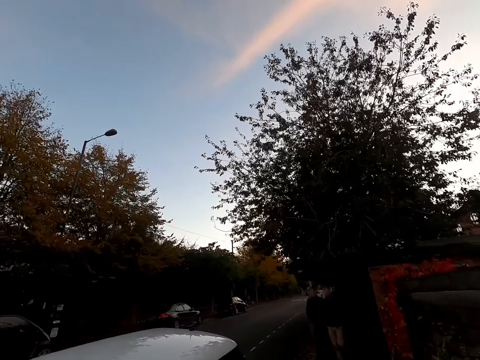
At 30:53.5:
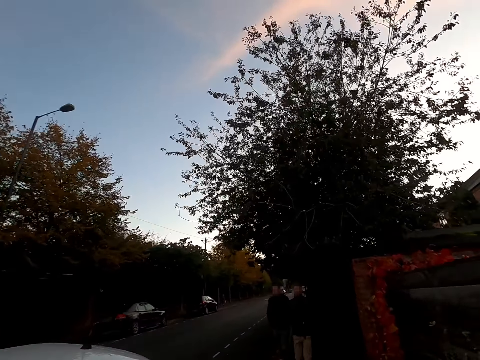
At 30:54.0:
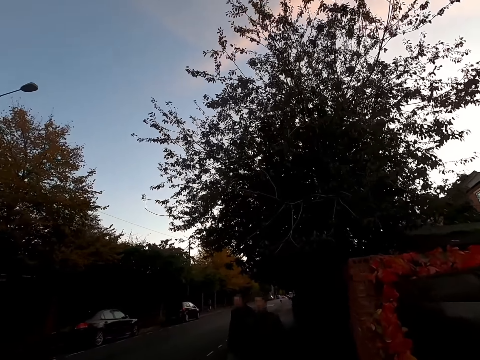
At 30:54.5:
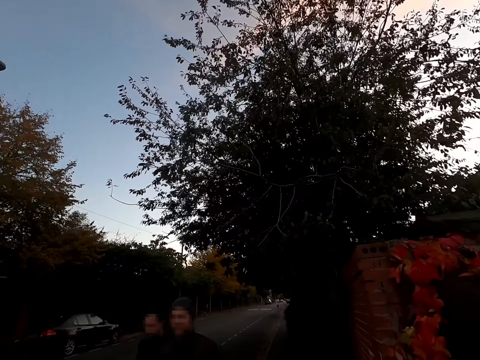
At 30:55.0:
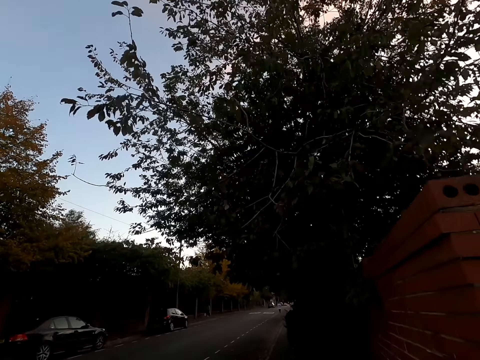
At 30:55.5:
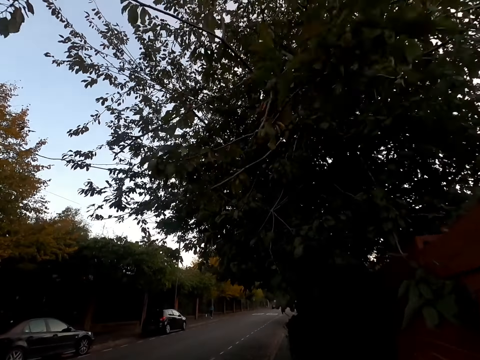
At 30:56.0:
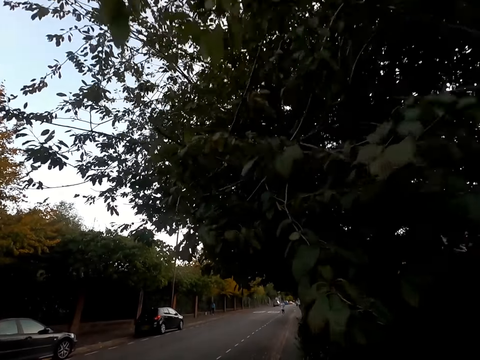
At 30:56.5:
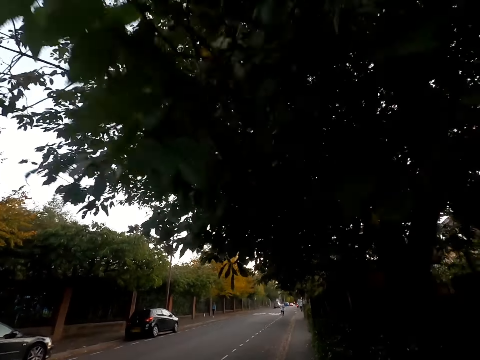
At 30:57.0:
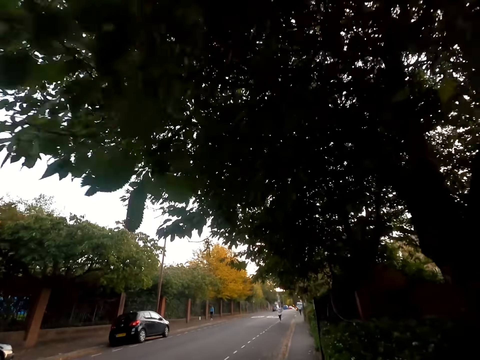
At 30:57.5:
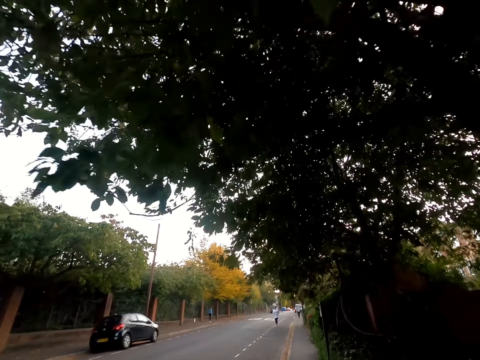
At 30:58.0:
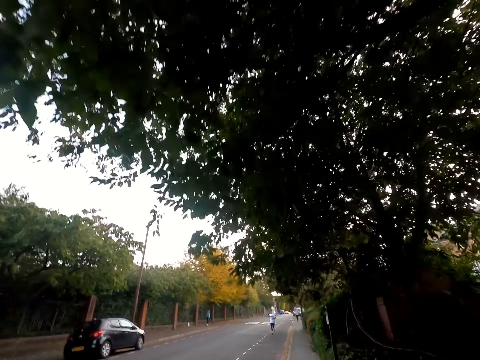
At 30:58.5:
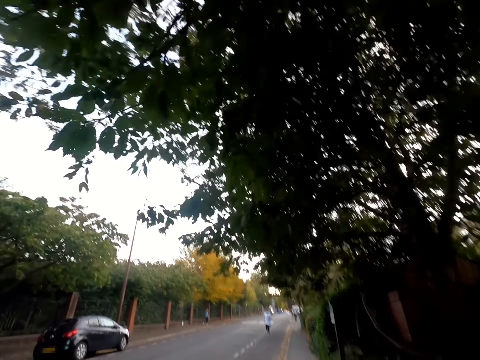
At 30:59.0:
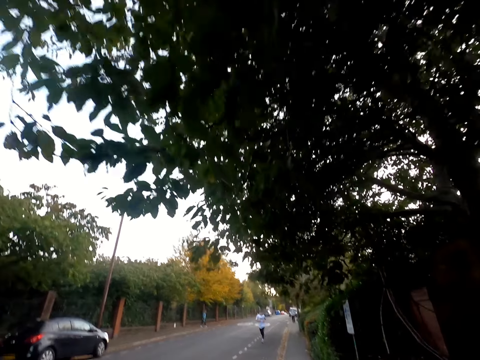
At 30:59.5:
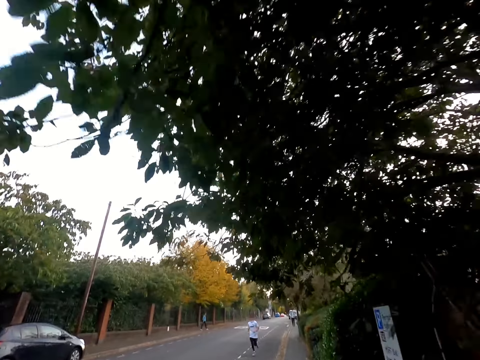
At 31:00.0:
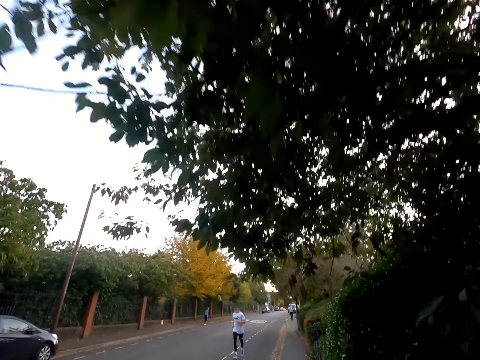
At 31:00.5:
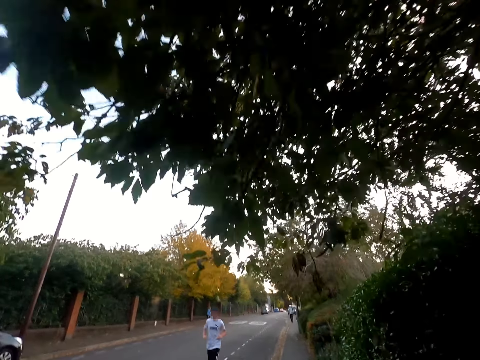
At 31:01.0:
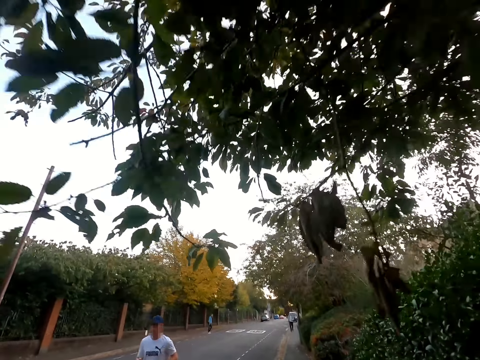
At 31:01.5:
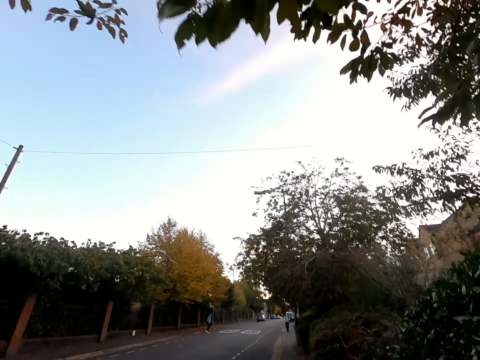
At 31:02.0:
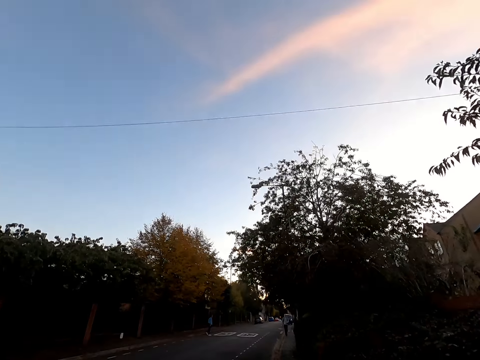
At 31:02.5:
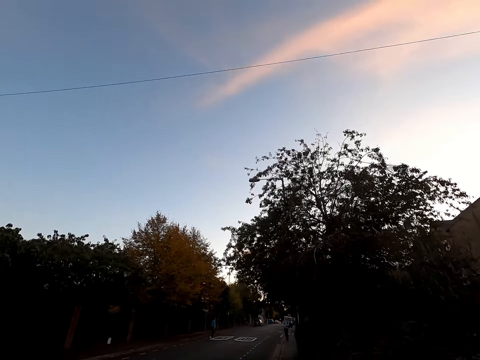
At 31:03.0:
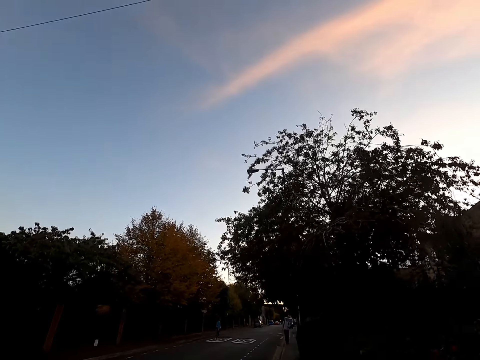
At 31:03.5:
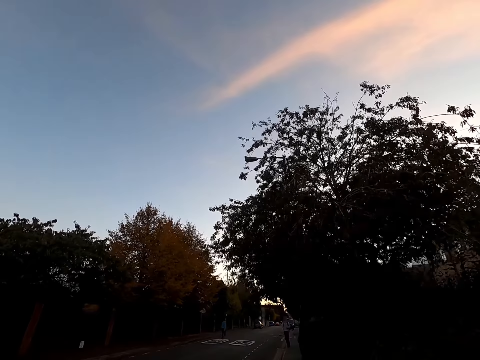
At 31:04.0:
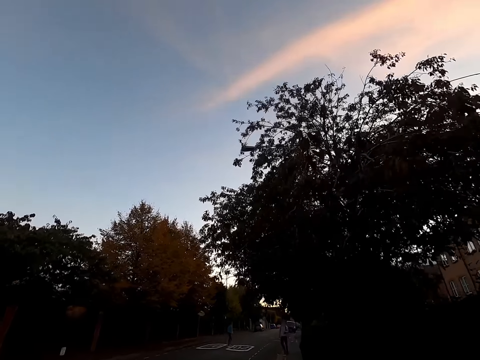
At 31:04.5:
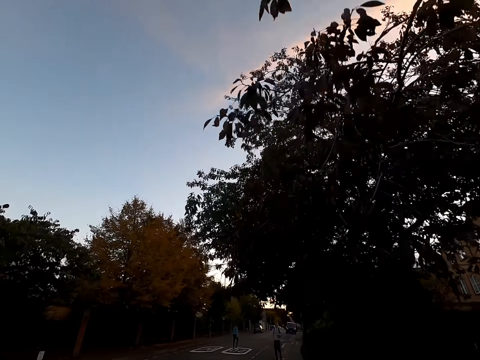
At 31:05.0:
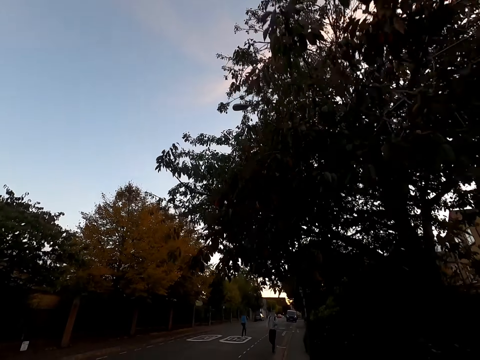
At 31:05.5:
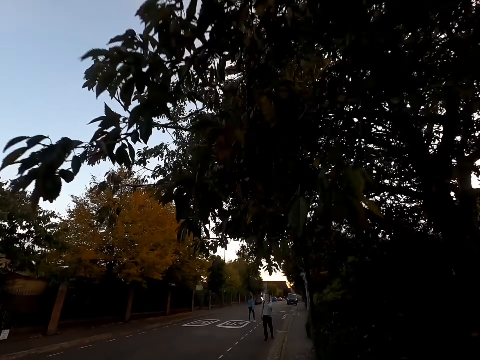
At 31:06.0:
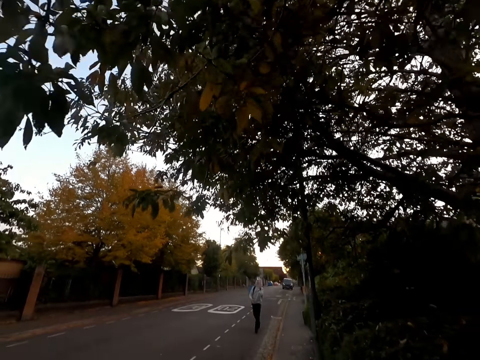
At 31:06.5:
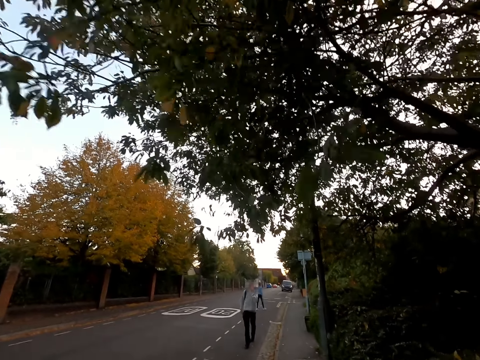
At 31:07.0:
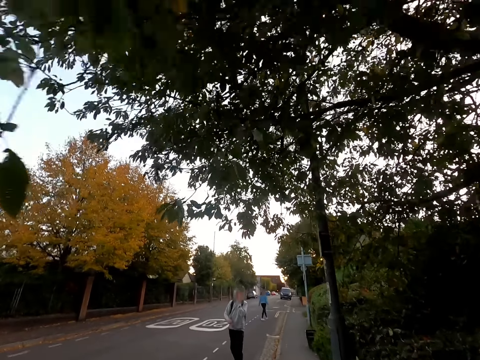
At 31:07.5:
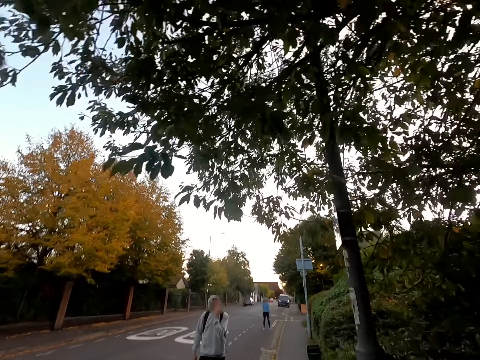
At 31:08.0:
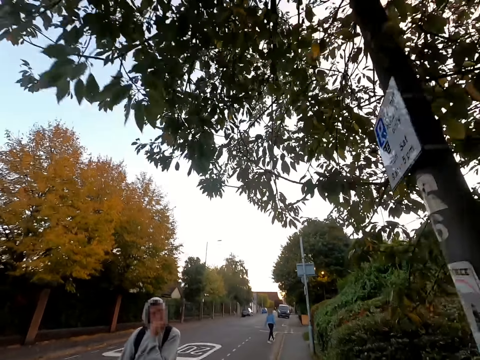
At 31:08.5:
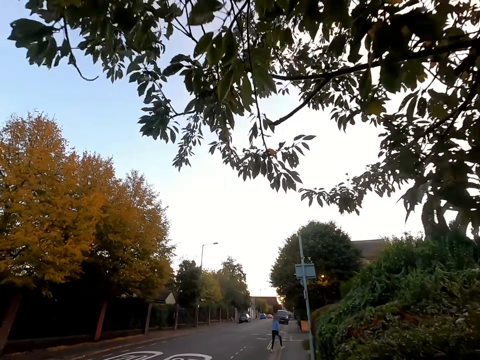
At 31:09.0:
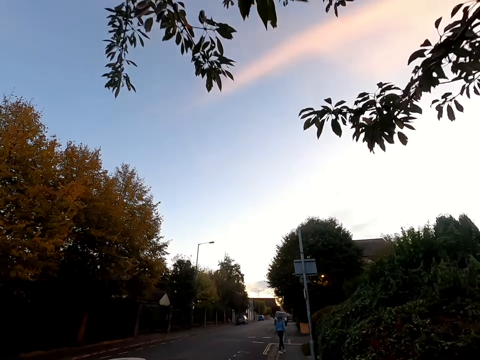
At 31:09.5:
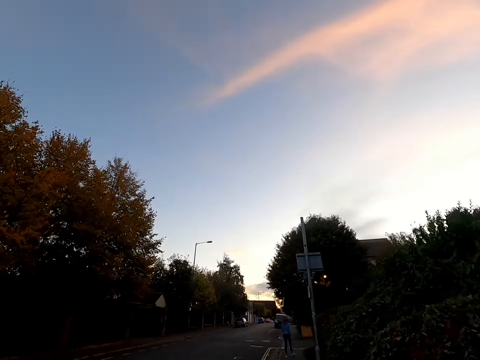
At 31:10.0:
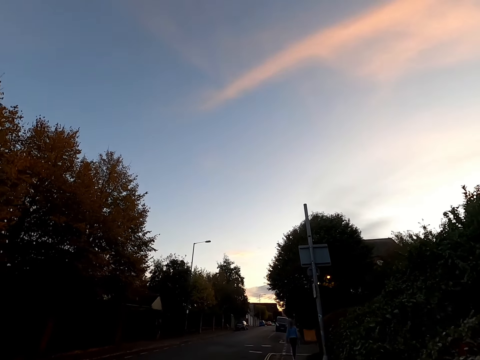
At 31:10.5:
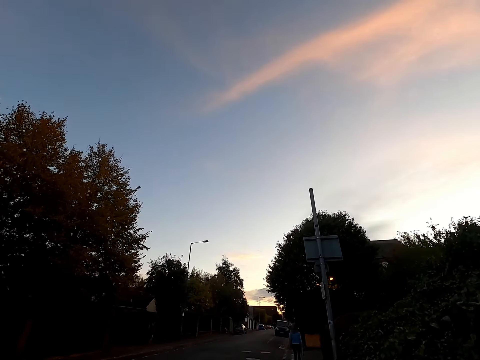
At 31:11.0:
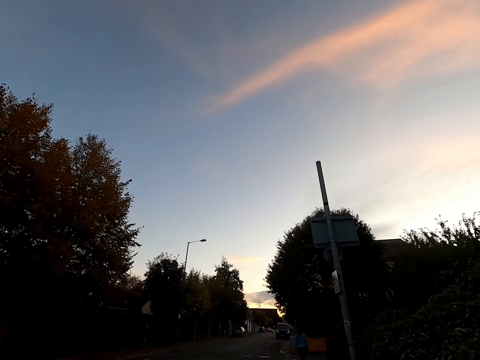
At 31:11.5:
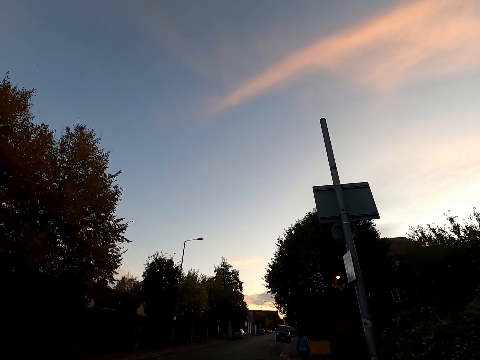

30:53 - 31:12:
The camera wearer jogs past a man and another man on the sidewalk. Another man jogs past the camera wearer on the road. The camera wearer jogs past another man on the sidewalk.

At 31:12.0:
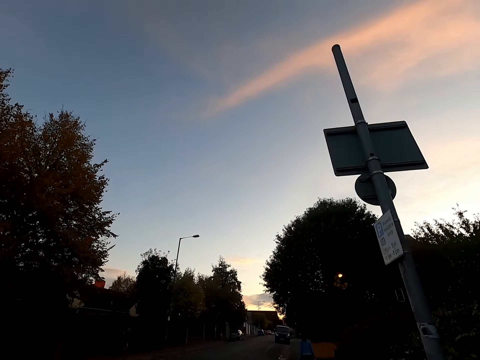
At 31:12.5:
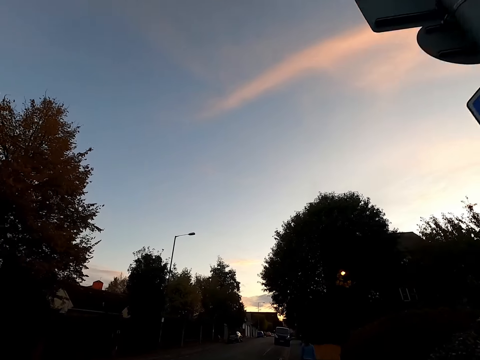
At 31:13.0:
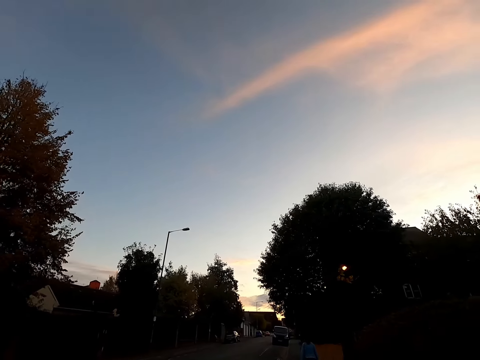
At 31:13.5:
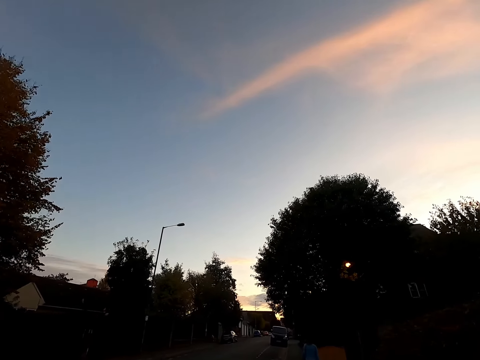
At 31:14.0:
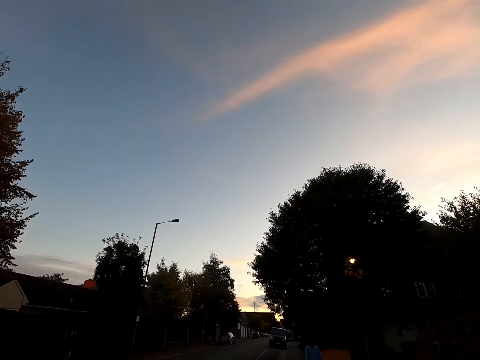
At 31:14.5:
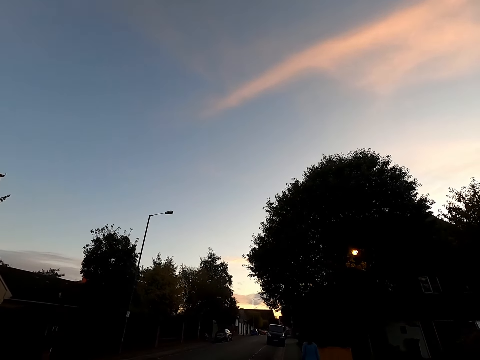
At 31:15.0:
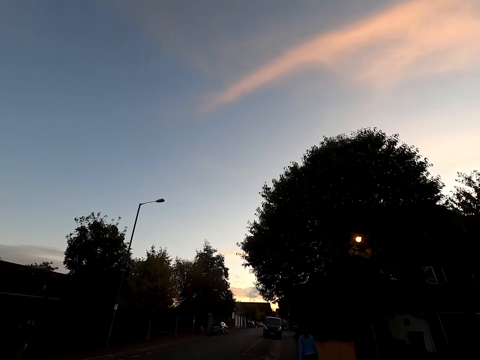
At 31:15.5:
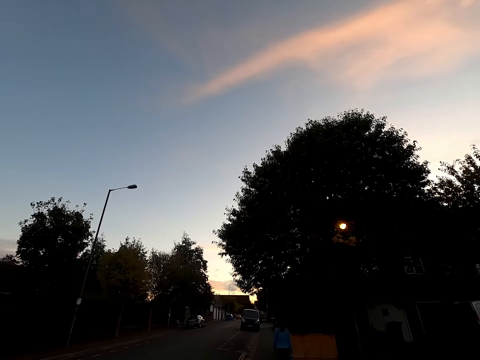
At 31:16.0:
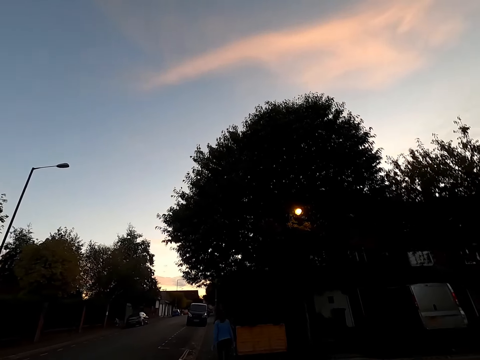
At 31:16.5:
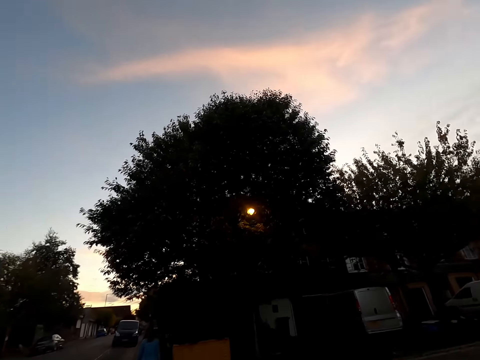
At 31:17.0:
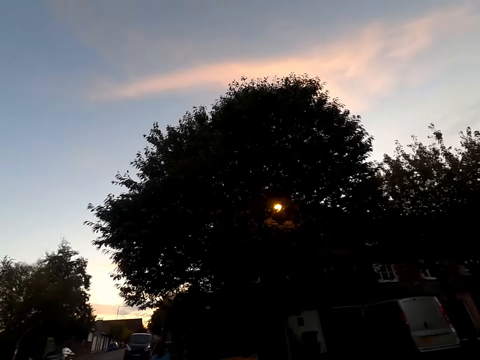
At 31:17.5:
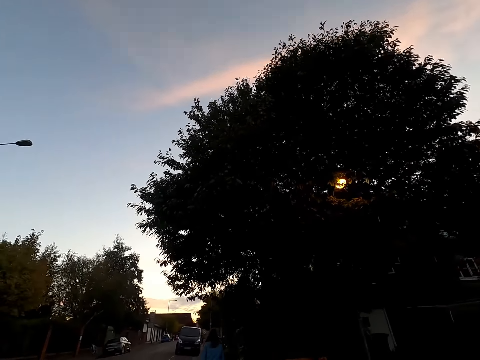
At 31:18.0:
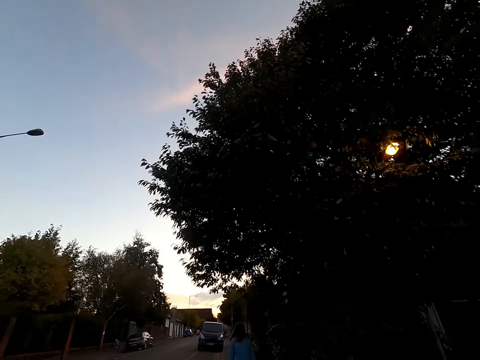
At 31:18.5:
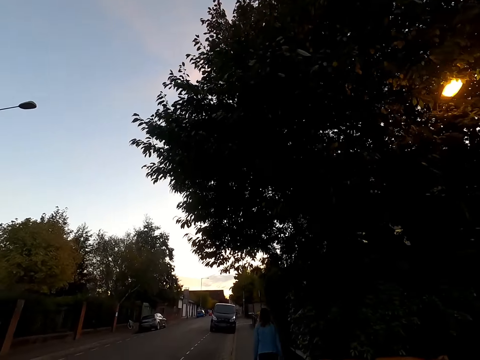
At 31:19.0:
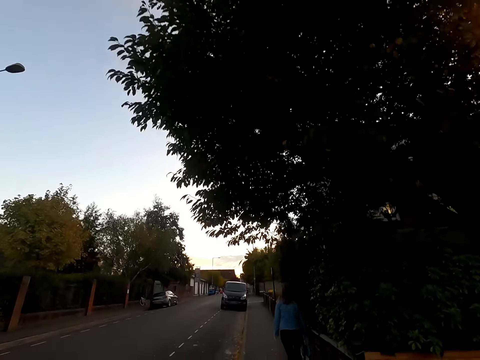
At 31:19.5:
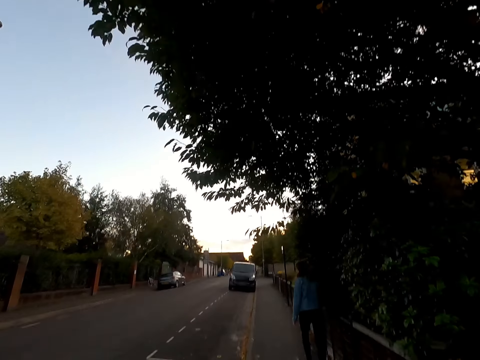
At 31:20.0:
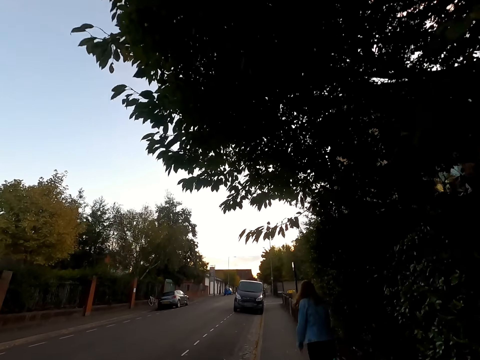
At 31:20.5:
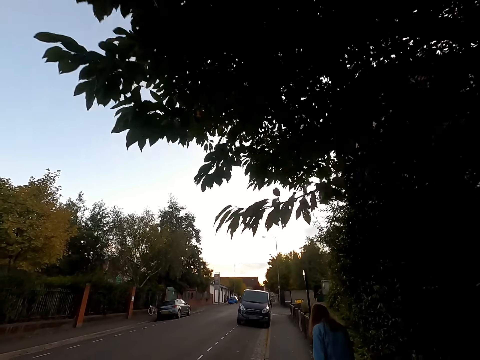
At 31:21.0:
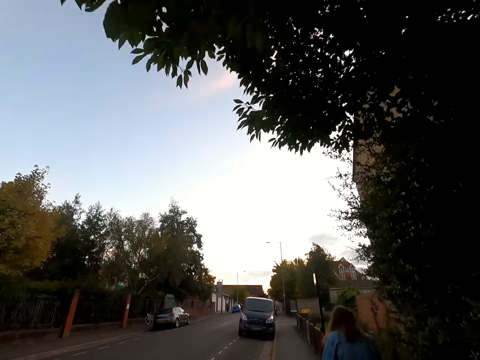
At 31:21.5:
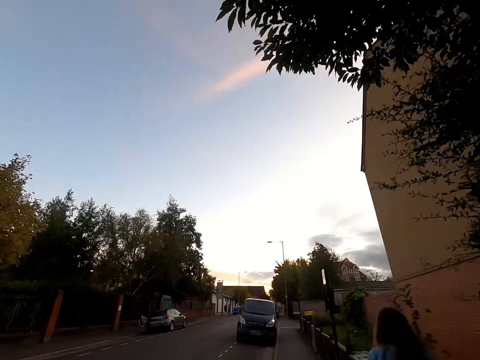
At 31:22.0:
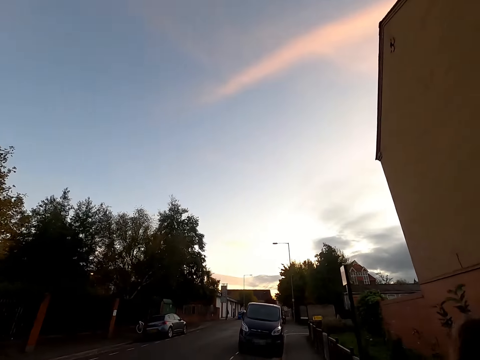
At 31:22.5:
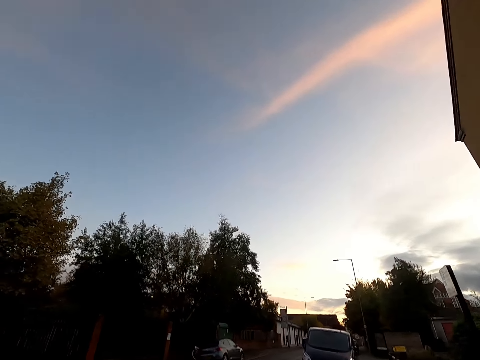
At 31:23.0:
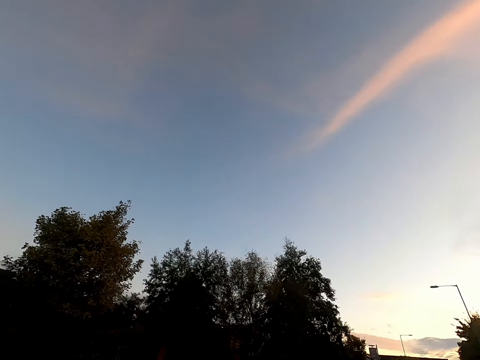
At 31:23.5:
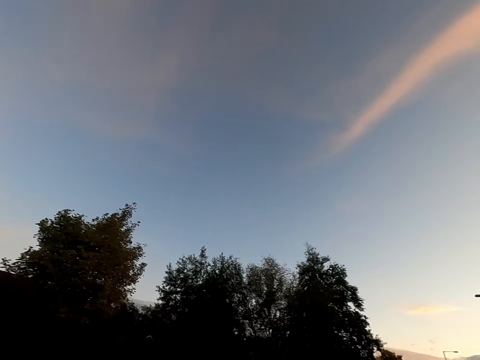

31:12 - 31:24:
The camera wearer jogs past a woman on the sidewalk.
